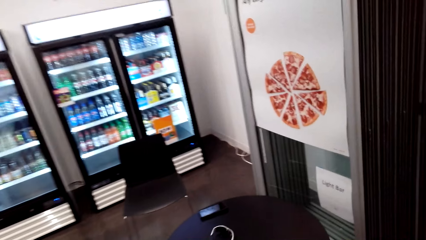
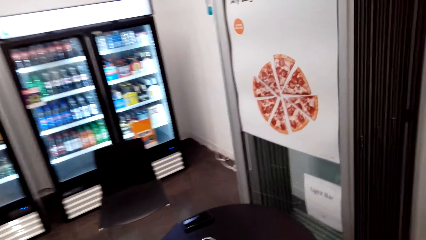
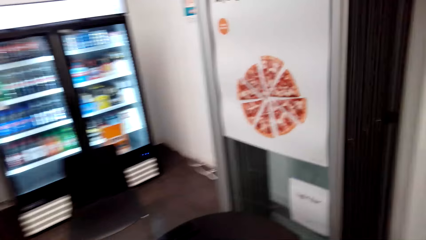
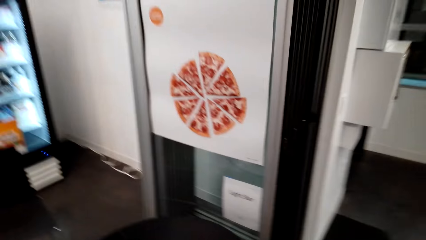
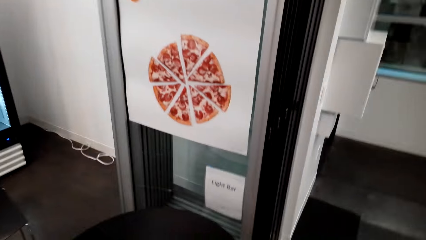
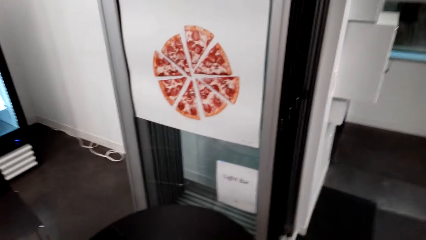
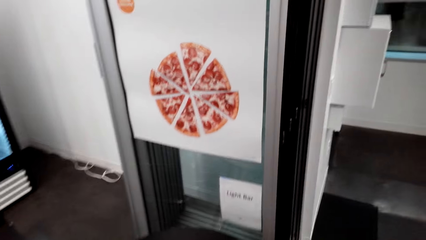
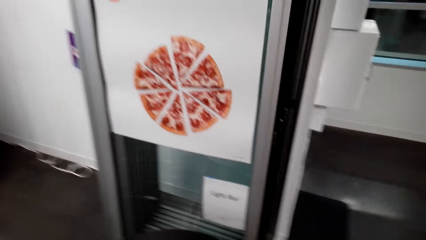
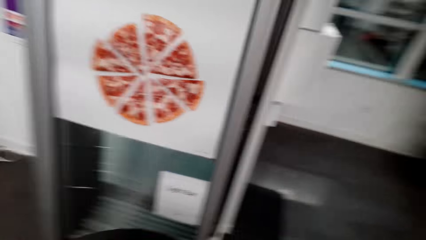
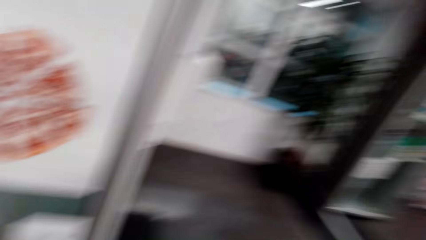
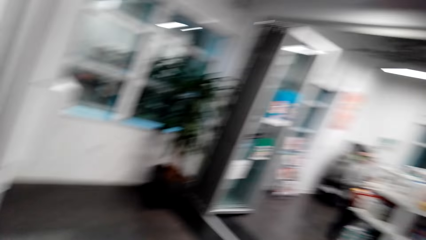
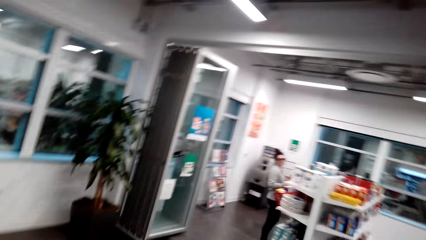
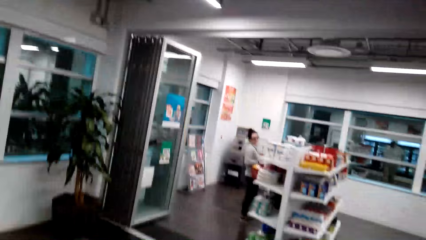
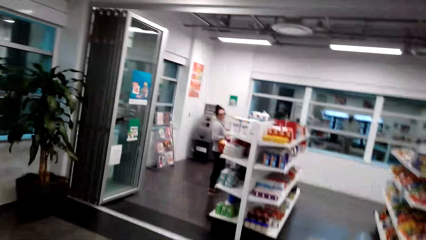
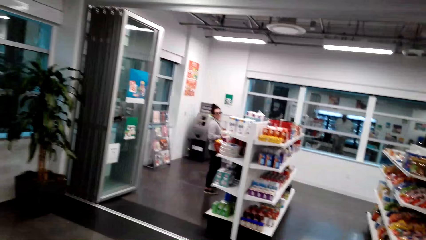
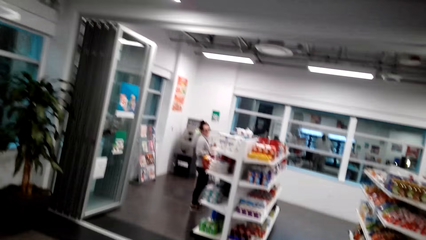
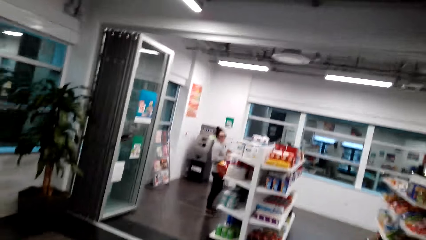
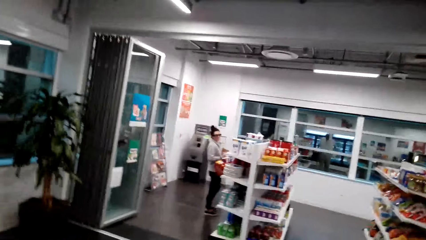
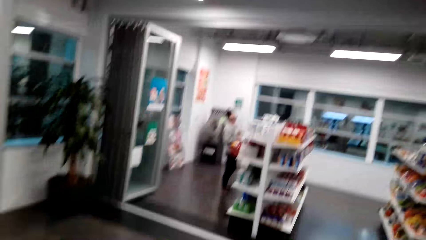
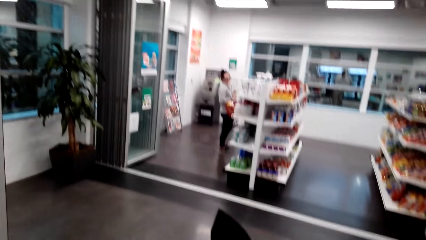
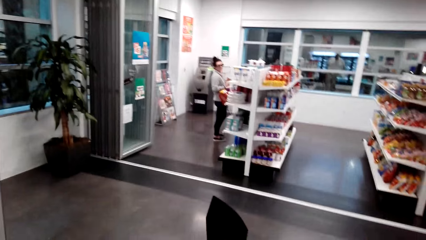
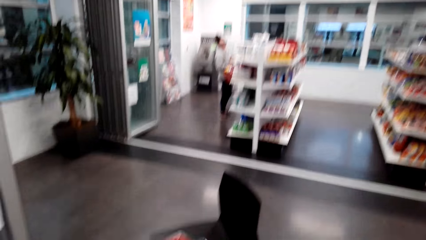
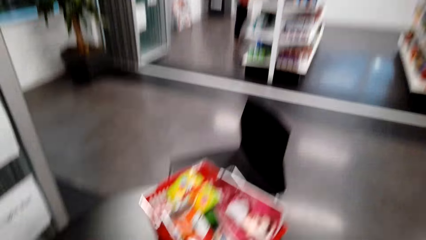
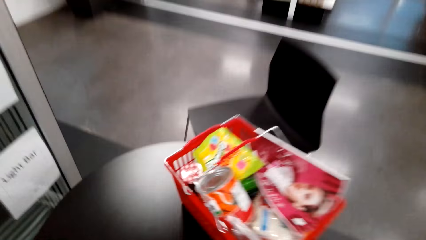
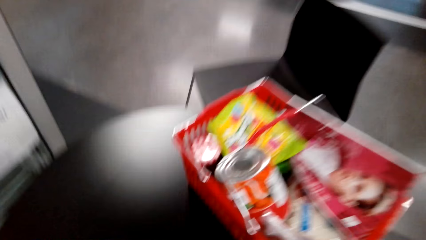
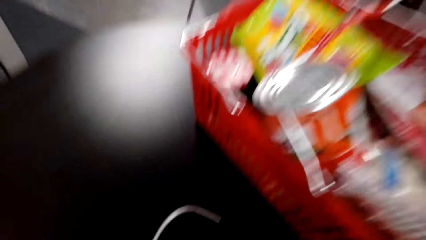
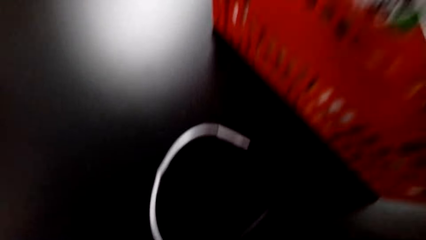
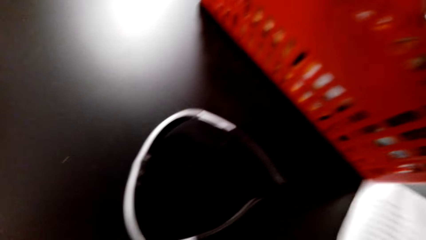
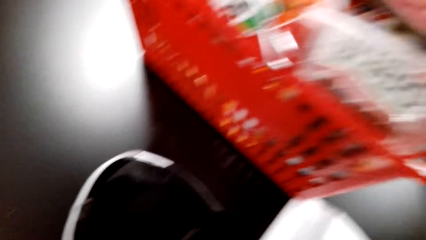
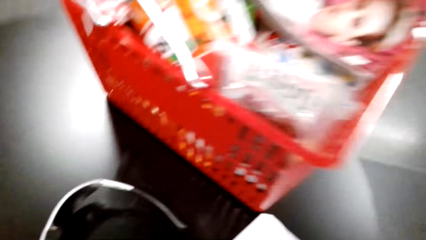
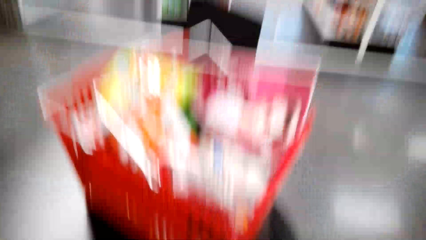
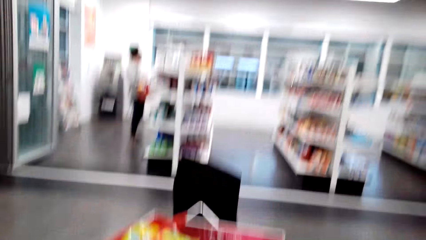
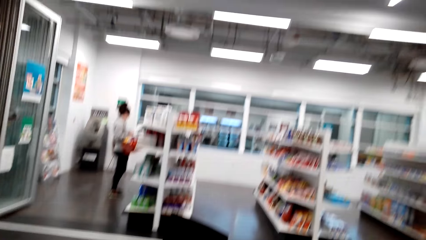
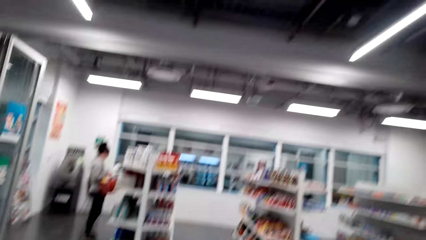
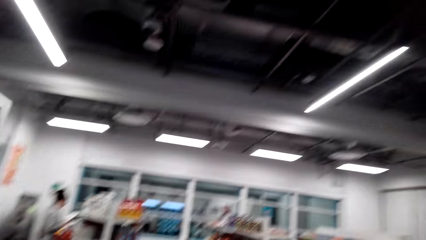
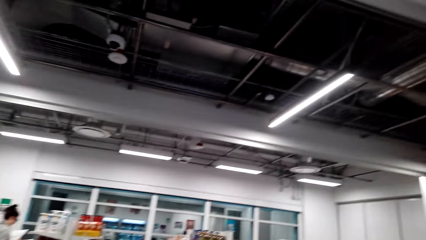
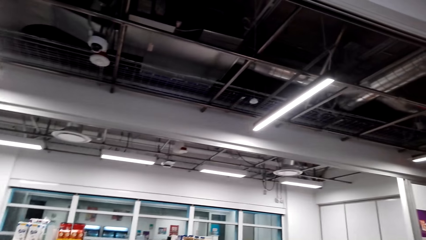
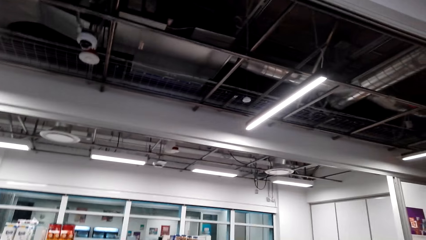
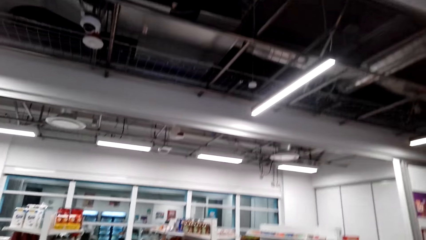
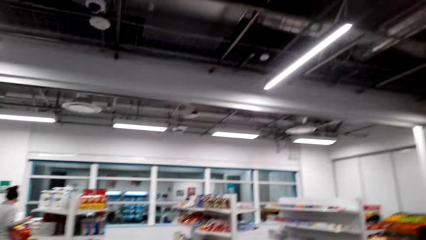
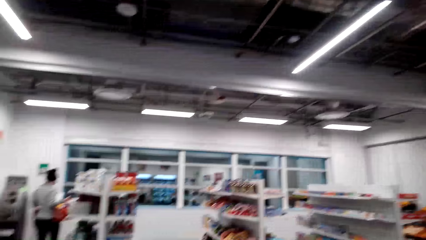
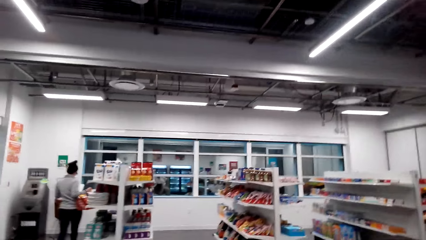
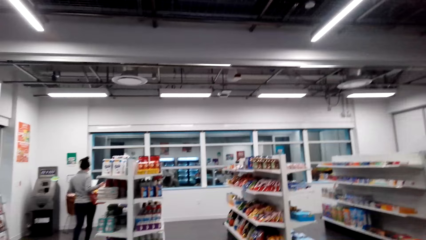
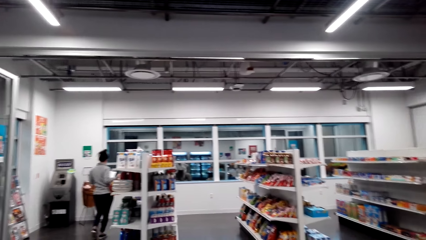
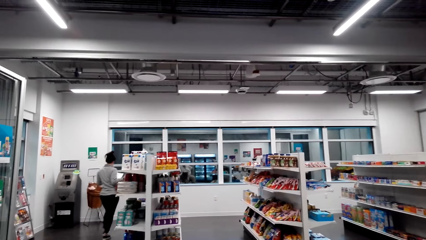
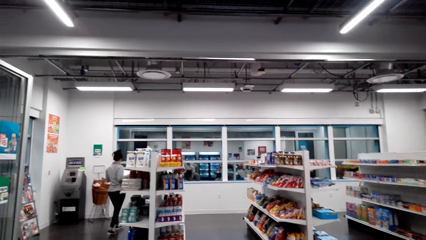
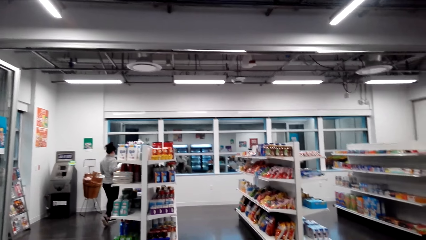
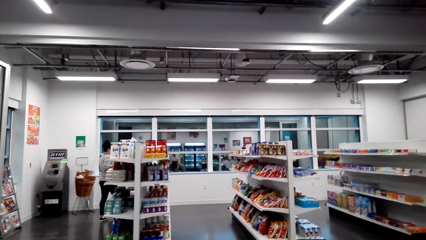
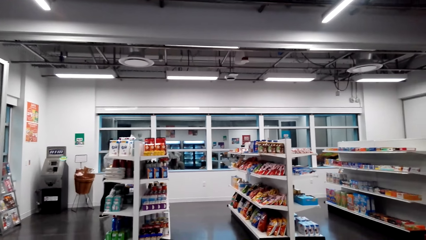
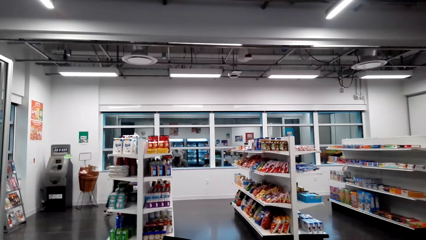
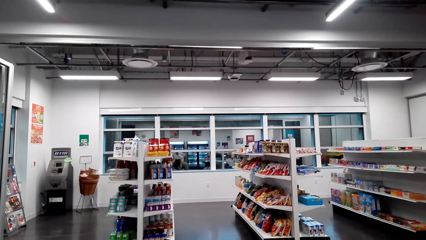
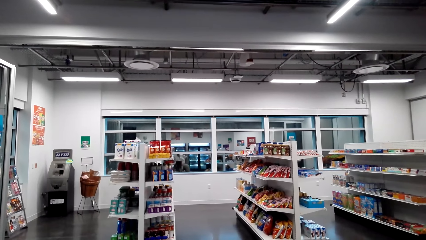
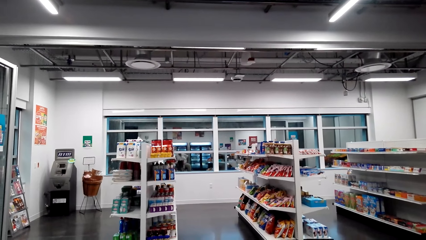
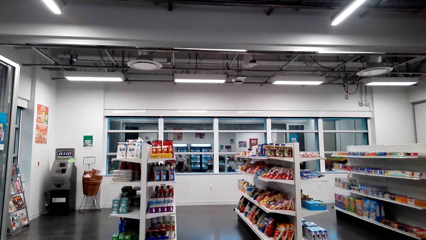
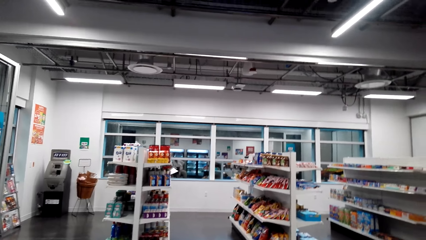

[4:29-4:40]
The camera wearer sits.

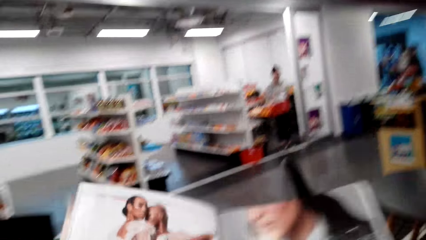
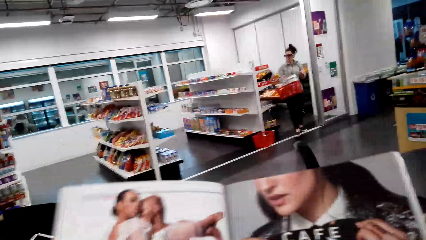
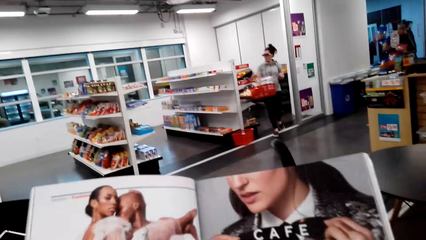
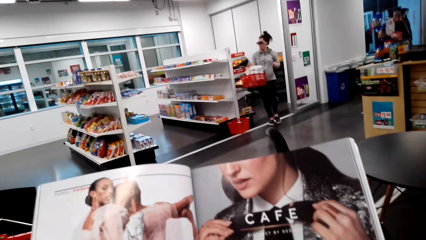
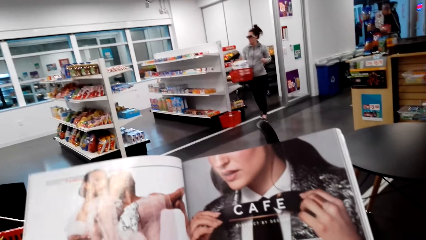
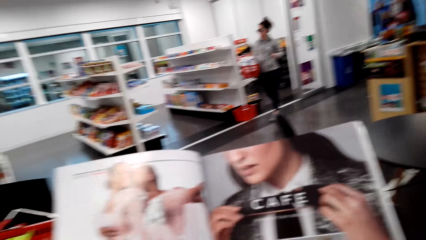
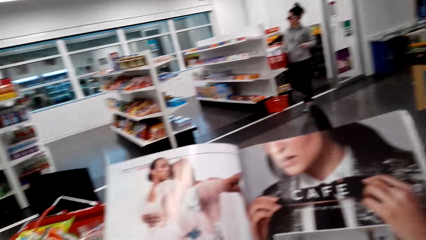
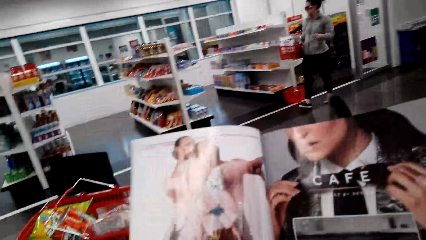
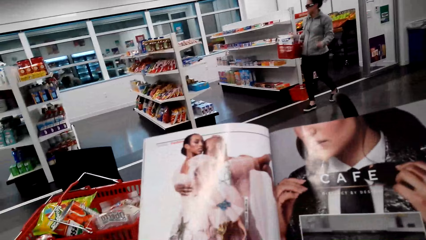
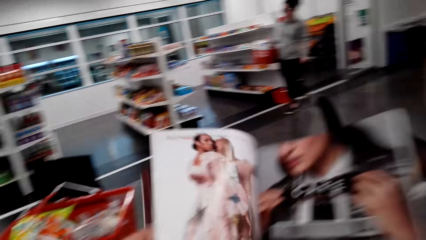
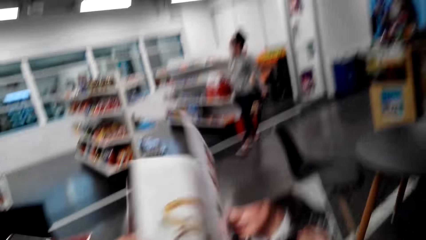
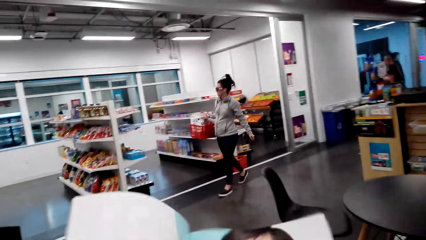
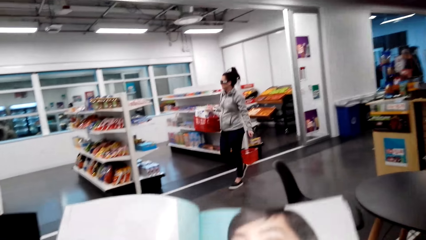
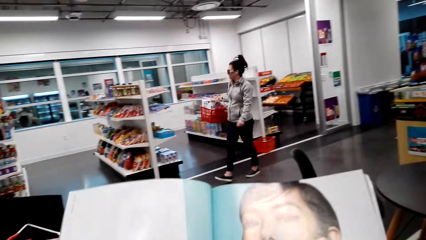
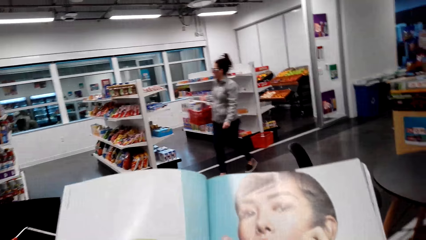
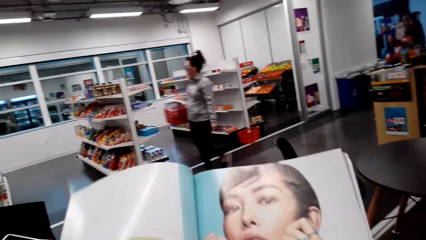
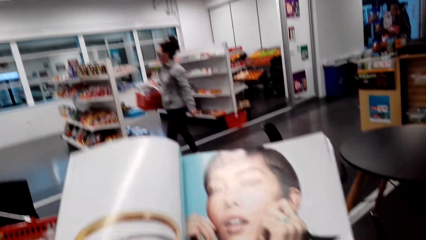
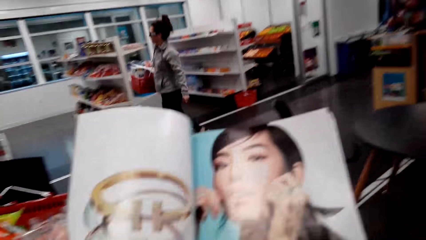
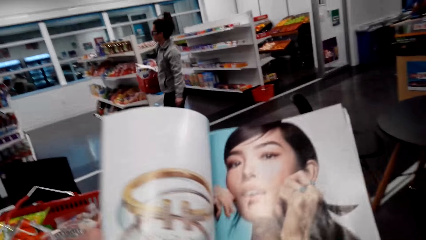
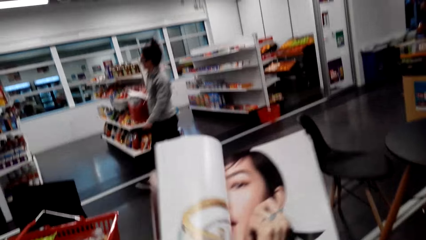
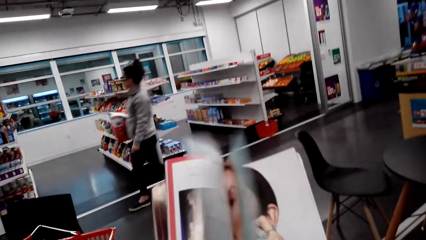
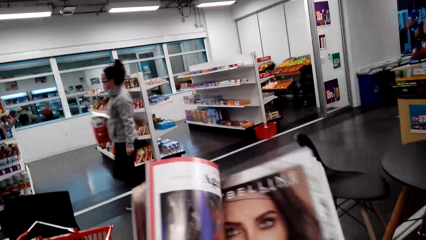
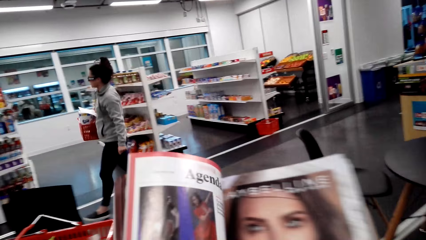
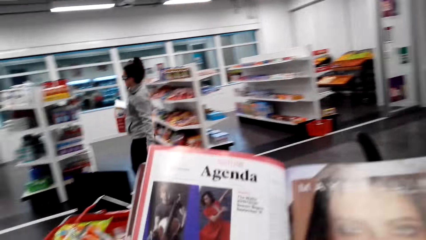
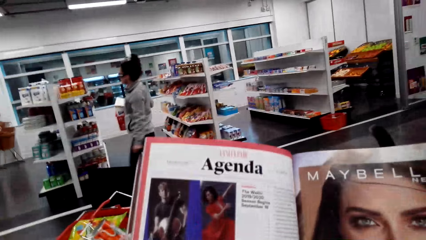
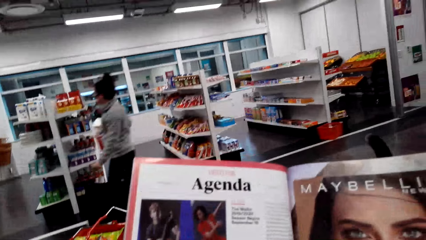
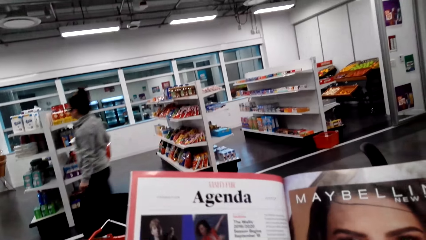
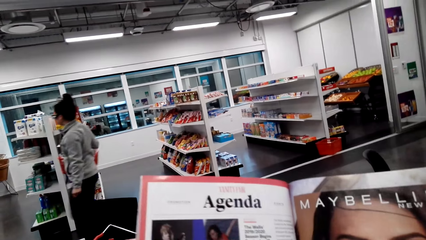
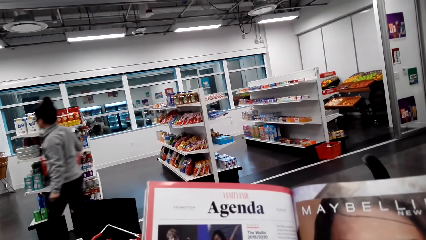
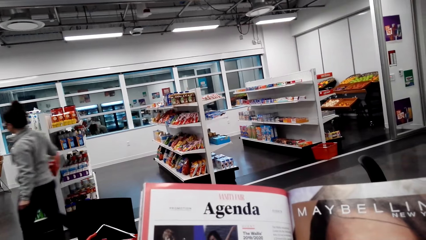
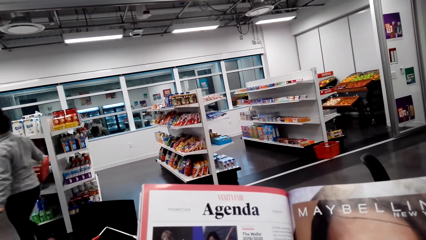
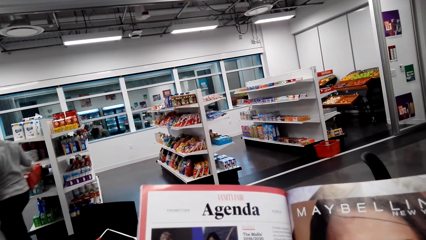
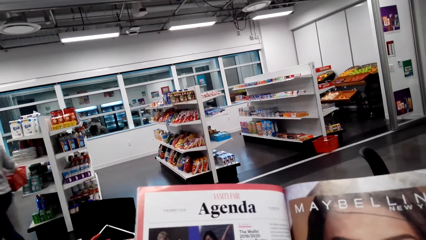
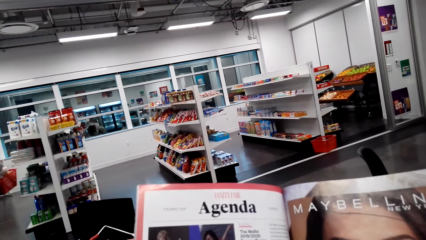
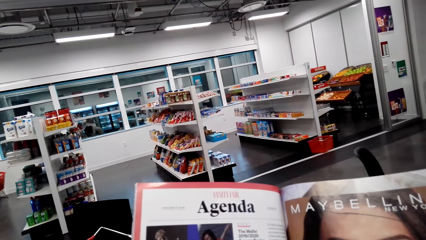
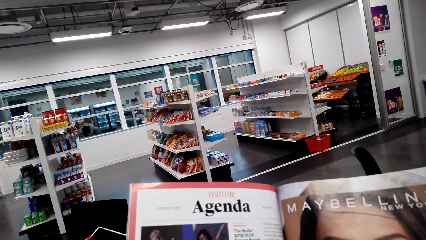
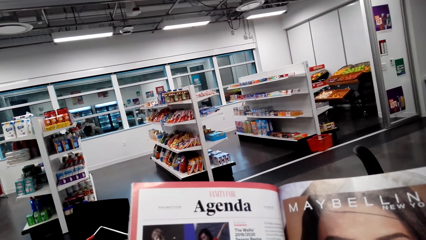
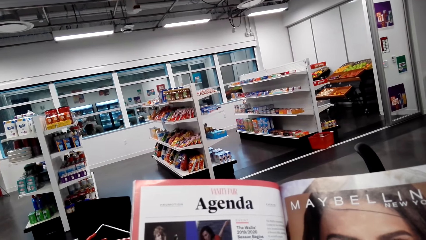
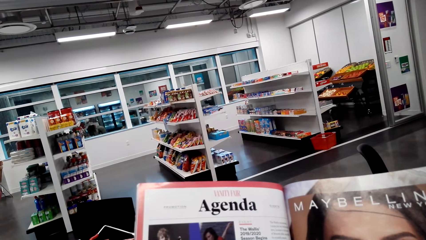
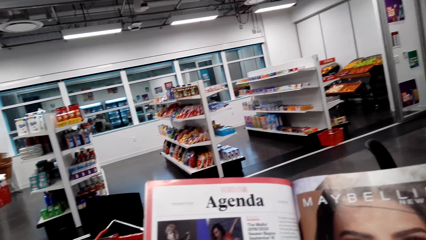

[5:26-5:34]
A person moves around the supermarket. The camera wearer dialogues with the person. They read a magazine.
